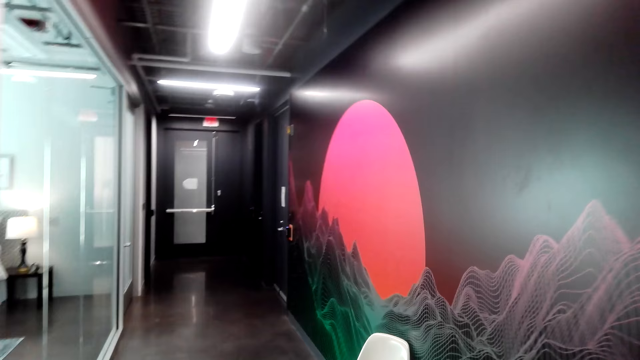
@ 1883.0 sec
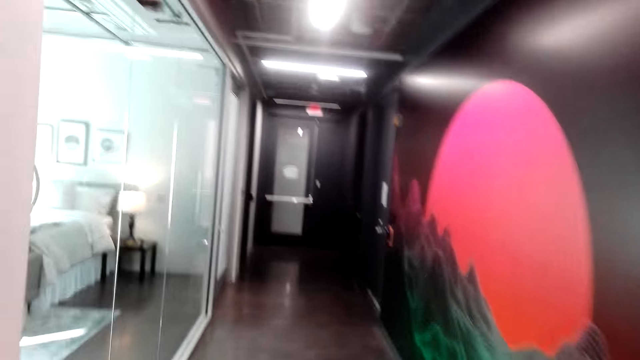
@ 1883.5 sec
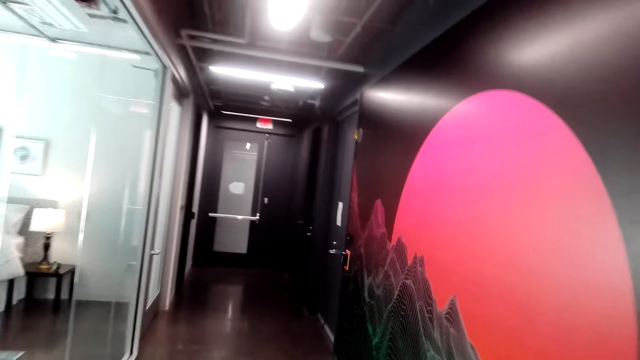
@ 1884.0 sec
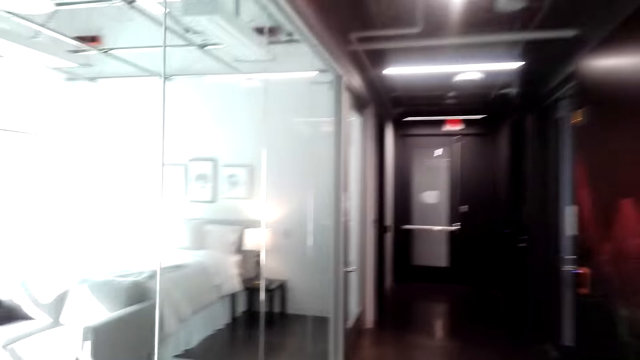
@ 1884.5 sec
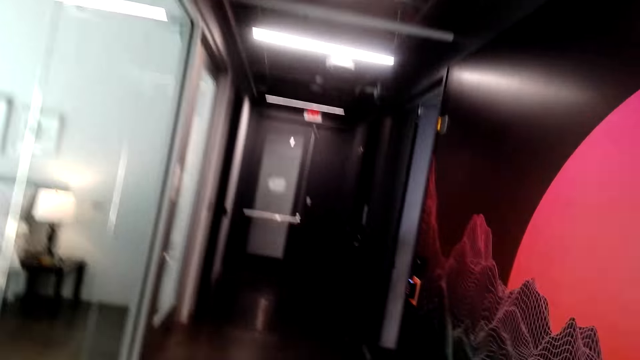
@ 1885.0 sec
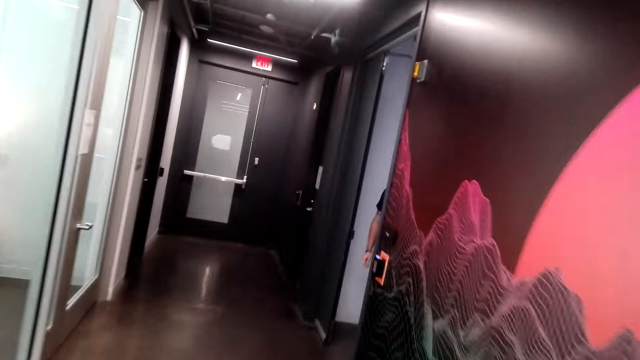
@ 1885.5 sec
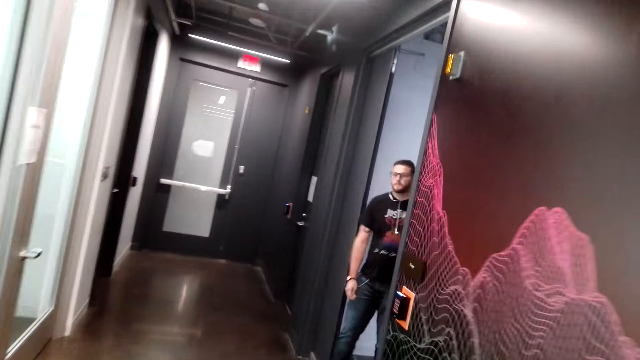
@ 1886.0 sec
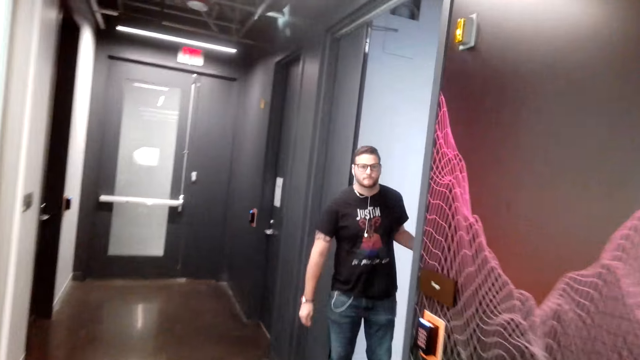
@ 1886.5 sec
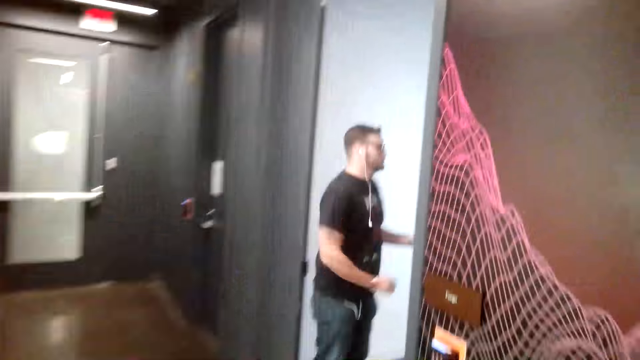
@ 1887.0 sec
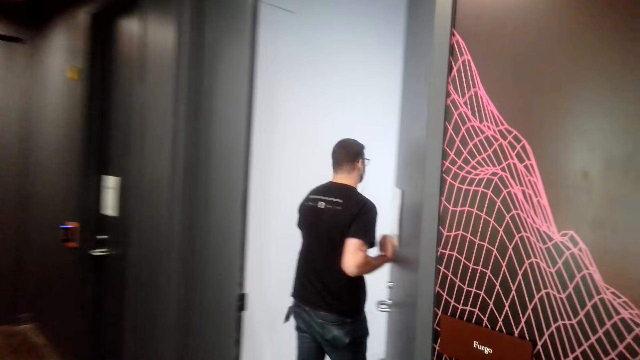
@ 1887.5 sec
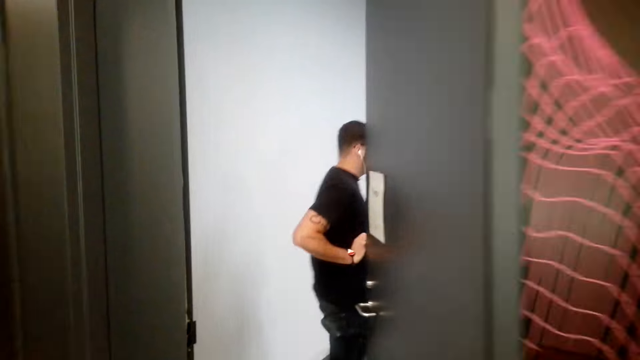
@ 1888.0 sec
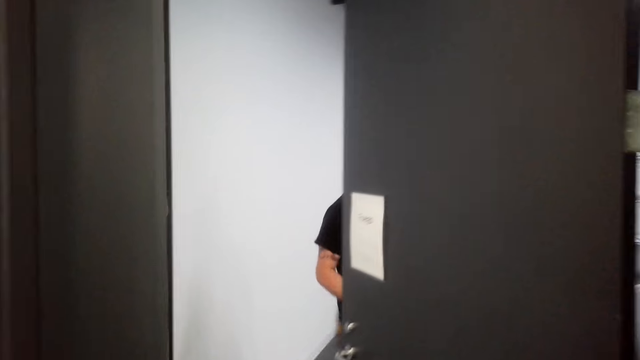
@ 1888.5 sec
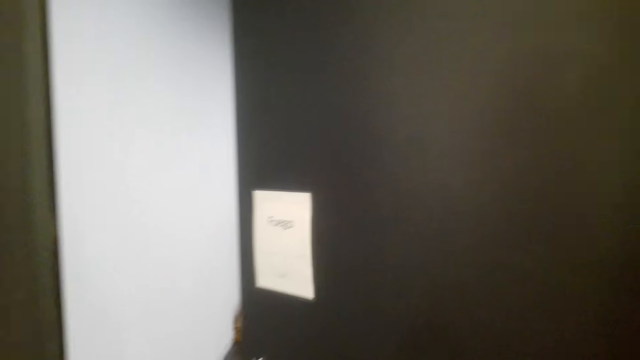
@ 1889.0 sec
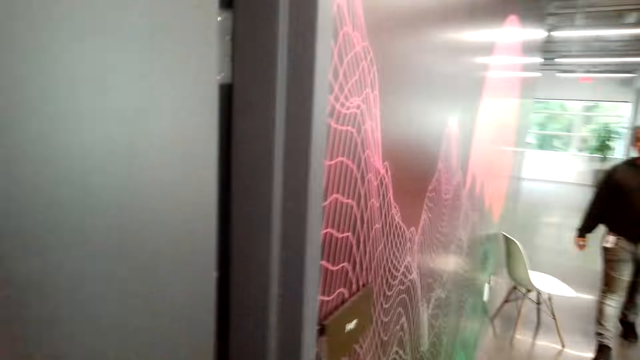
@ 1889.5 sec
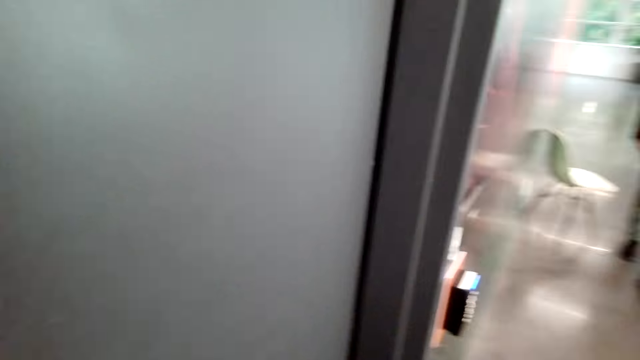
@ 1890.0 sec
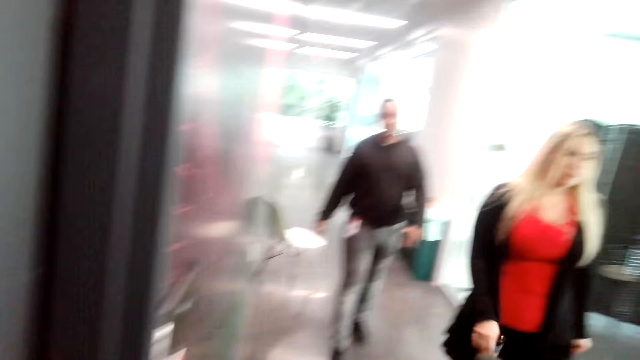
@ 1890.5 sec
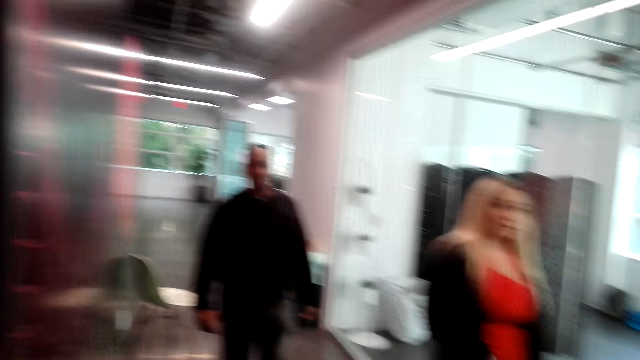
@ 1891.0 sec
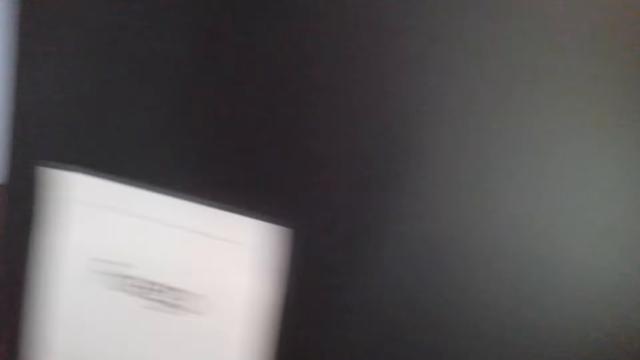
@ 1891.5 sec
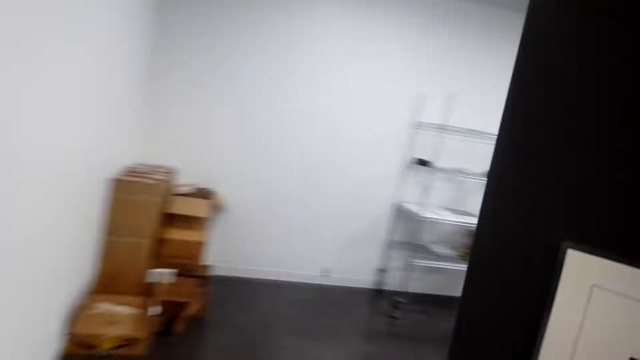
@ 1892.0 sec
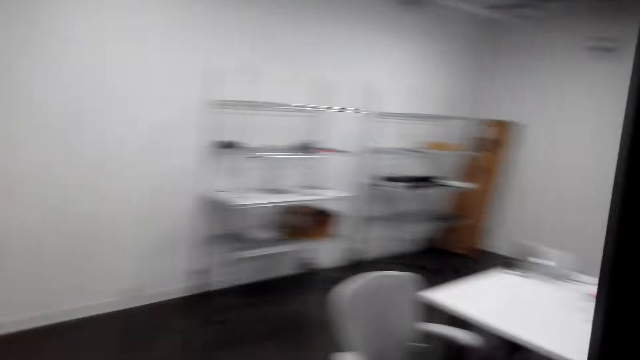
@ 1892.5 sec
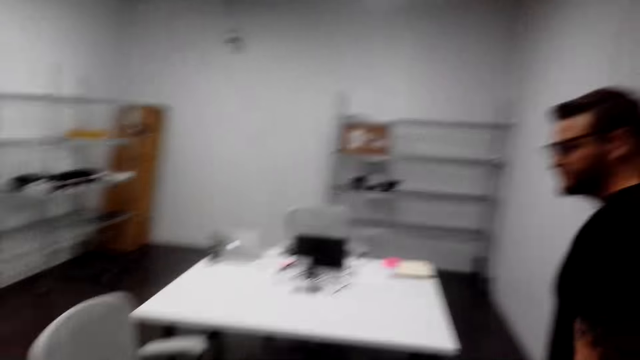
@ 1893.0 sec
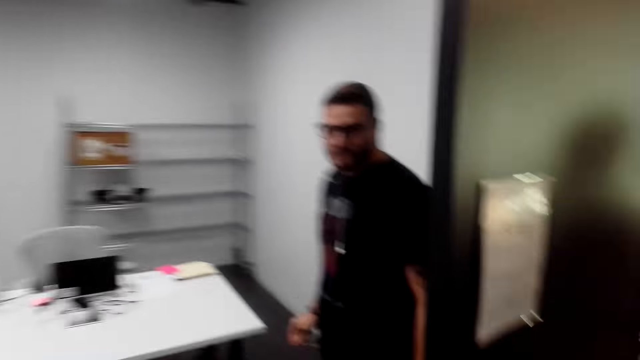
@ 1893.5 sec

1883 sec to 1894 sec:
A man walks around. The camera wearer talks to another man. A woman gestures with her hand. A third man walks around. The camera wearer enters the room.

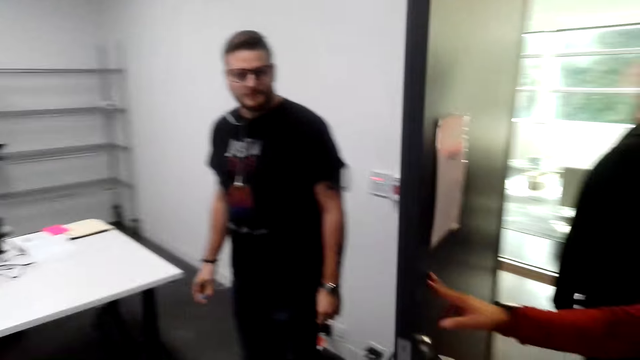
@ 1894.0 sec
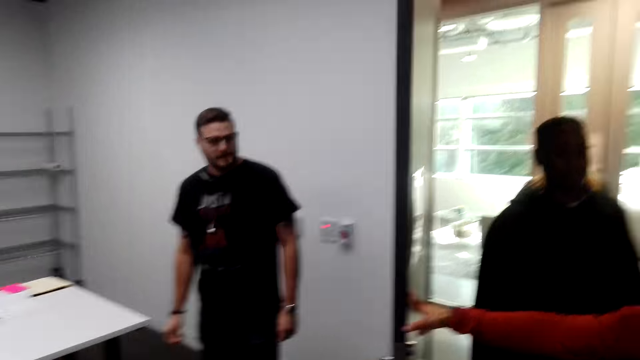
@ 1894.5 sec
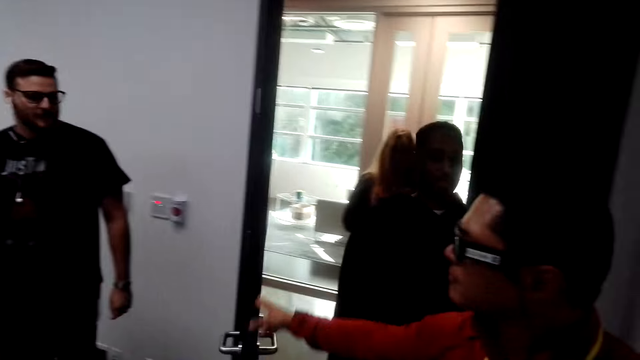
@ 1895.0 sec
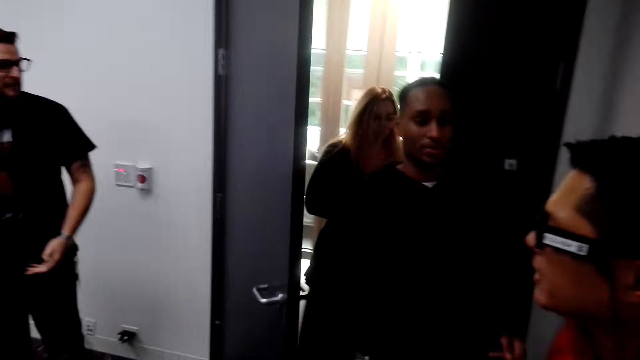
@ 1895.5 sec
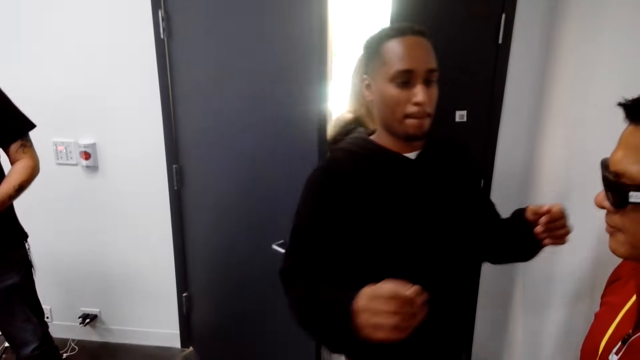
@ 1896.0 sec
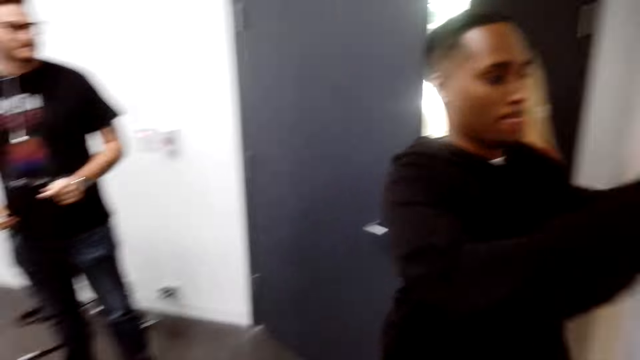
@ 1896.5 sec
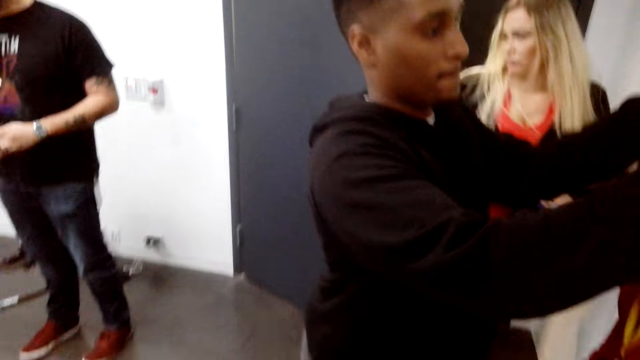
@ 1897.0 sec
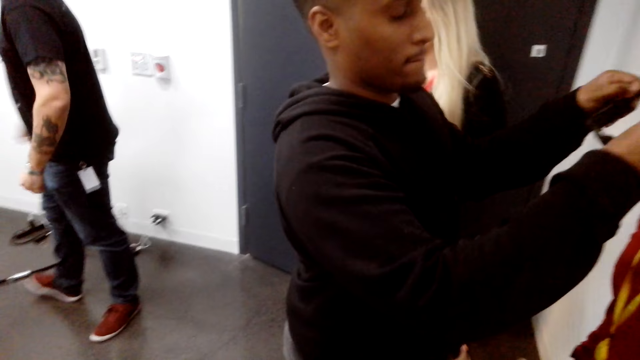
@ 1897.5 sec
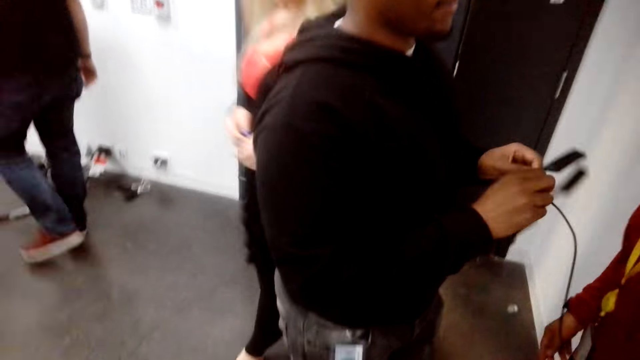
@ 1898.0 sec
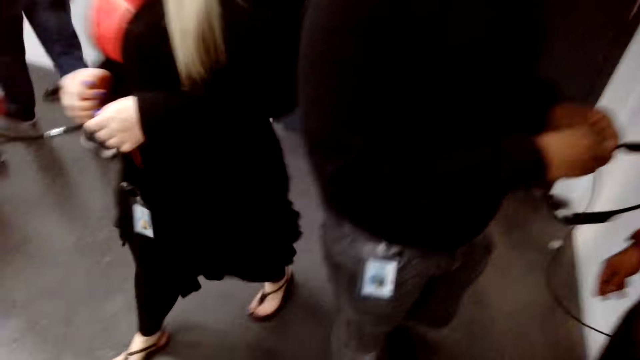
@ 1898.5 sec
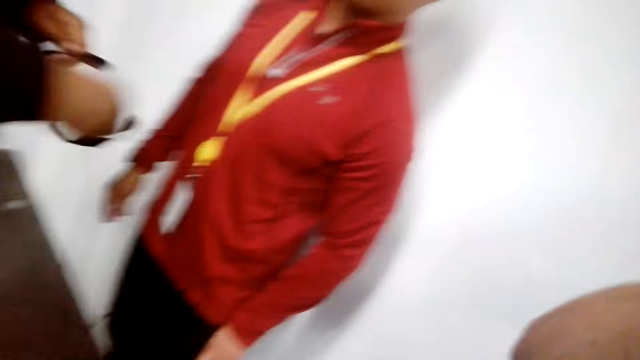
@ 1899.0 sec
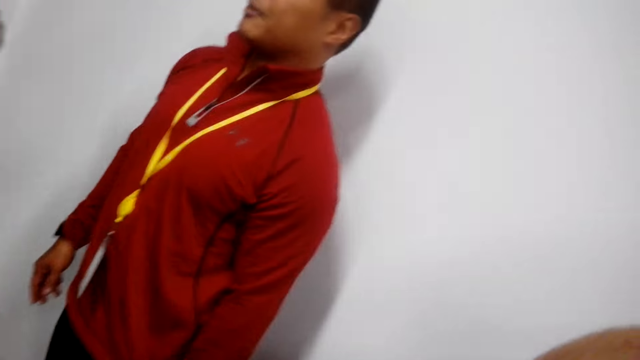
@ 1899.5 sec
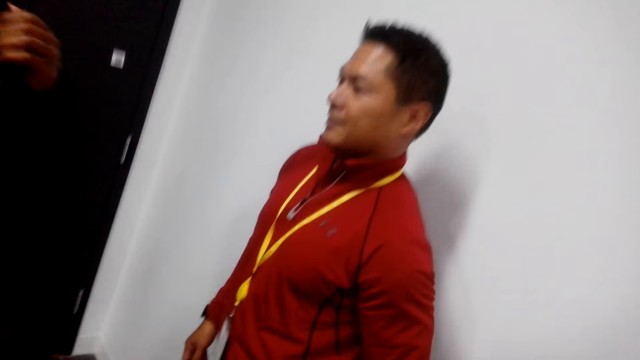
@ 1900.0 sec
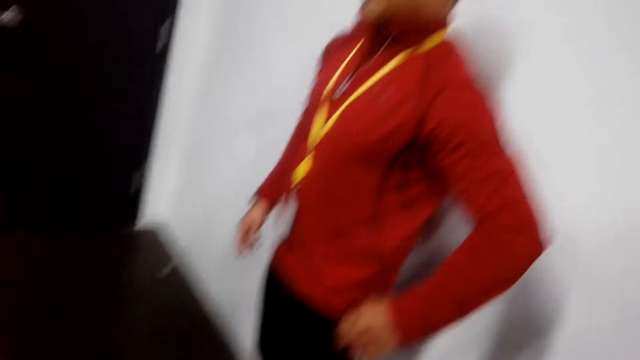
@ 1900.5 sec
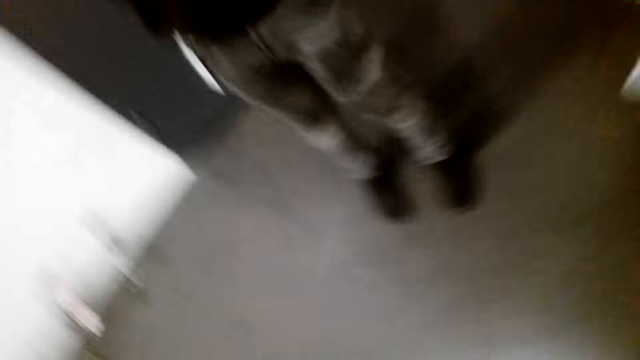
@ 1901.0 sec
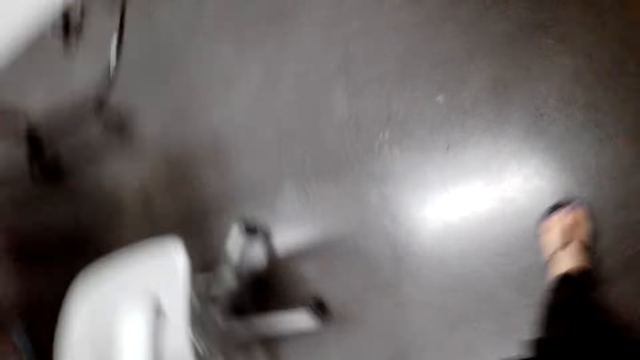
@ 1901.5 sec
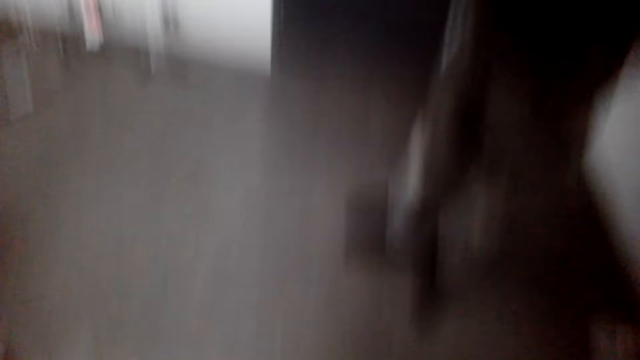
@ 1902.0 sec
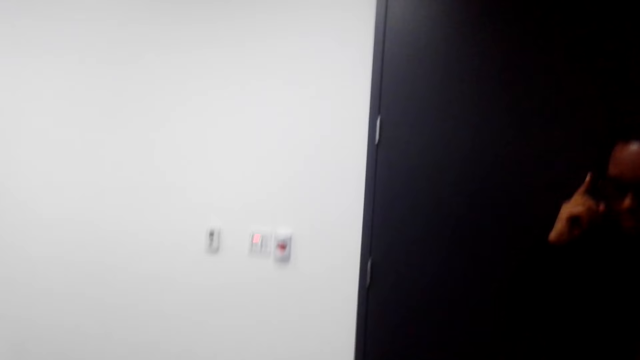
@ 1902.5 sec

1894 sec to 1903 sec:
A woman holds the door. A man enters the room. Another woman enters the room. The man picks up the glasses from another man. The other woman walks beside the first man. The camera wearer adjusts the camera. The first man wears the glasses.
